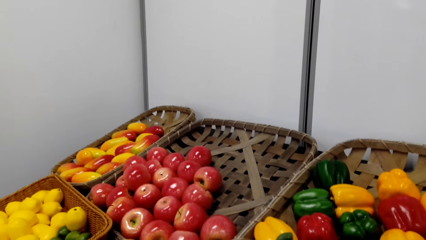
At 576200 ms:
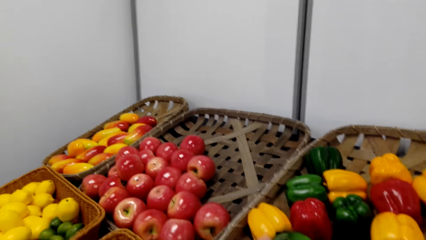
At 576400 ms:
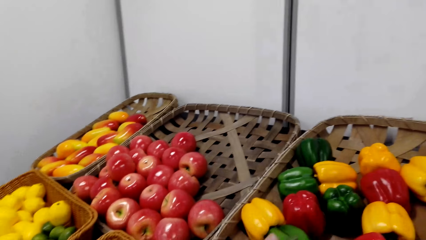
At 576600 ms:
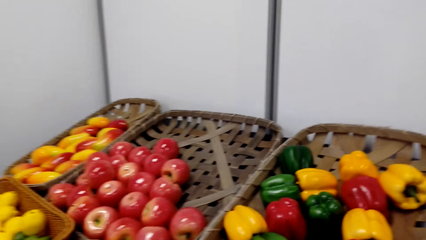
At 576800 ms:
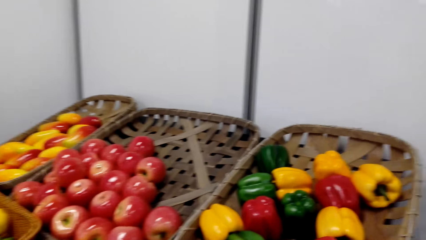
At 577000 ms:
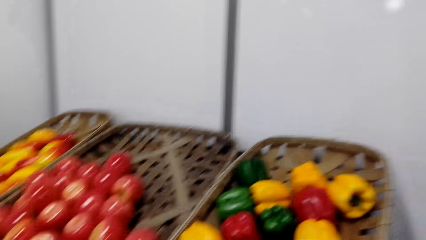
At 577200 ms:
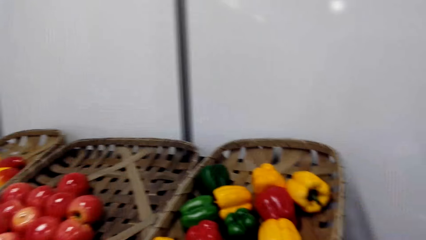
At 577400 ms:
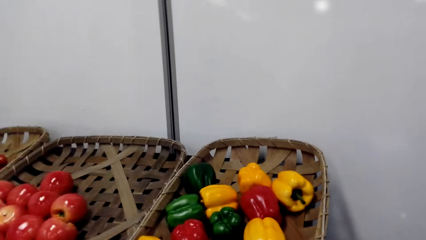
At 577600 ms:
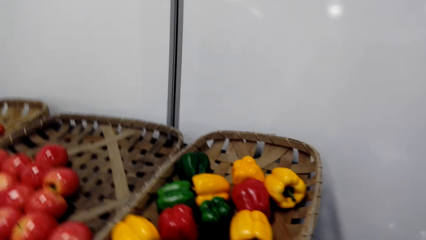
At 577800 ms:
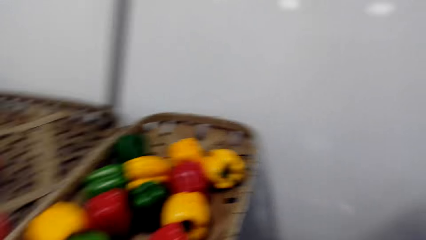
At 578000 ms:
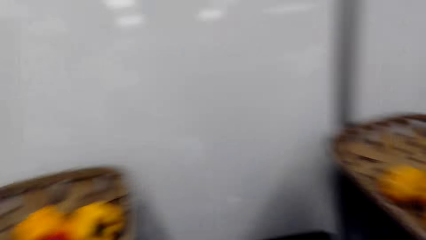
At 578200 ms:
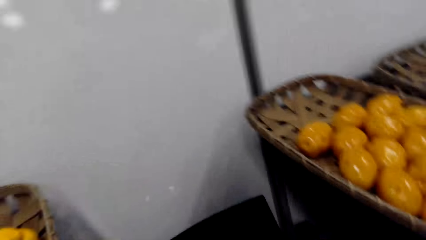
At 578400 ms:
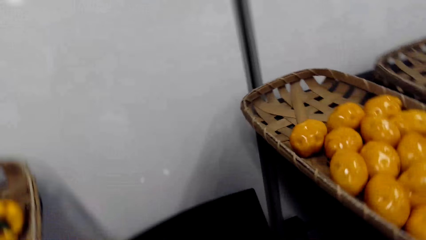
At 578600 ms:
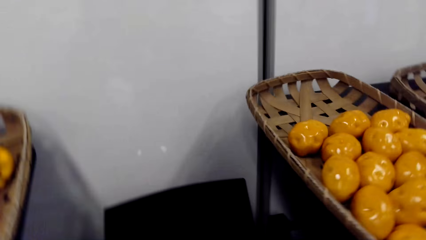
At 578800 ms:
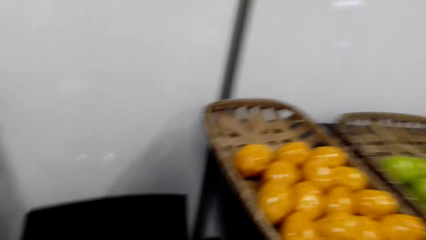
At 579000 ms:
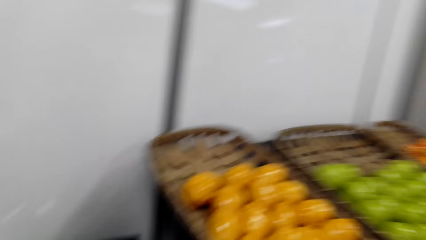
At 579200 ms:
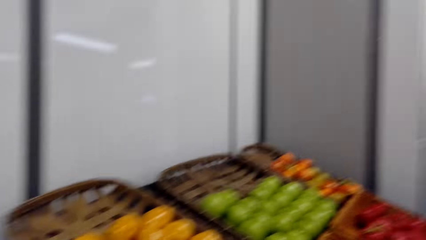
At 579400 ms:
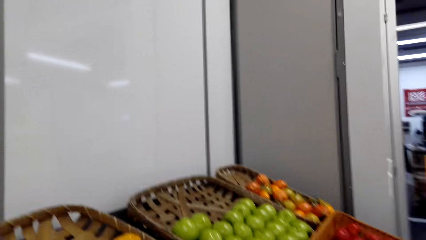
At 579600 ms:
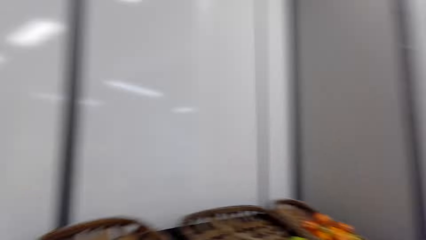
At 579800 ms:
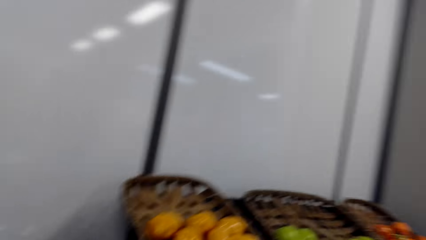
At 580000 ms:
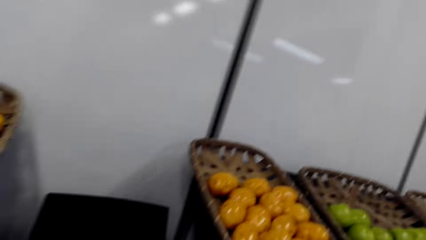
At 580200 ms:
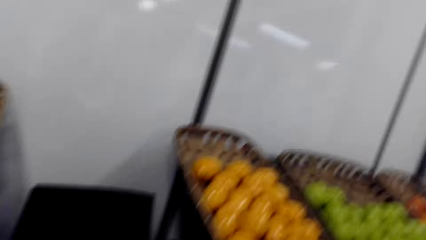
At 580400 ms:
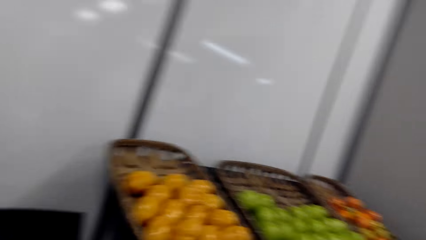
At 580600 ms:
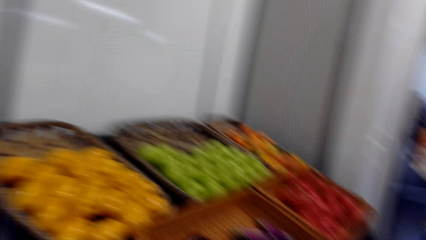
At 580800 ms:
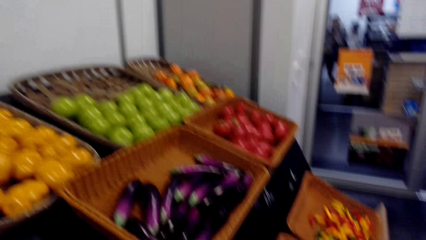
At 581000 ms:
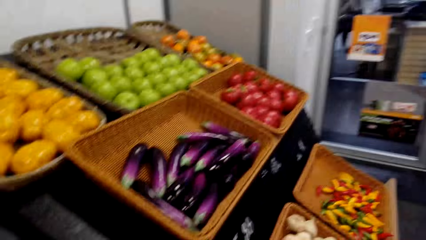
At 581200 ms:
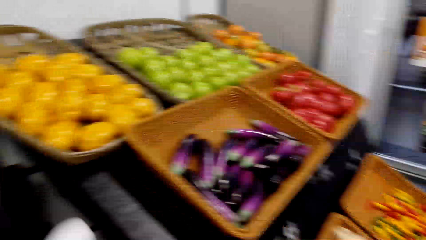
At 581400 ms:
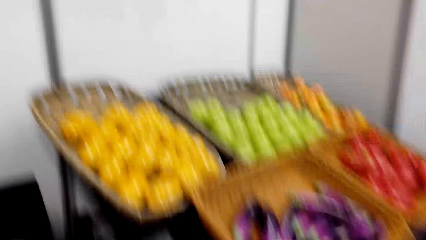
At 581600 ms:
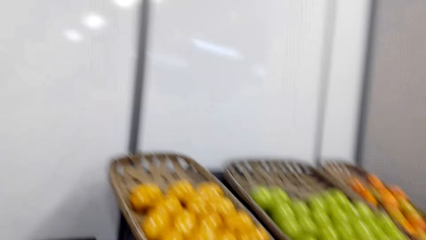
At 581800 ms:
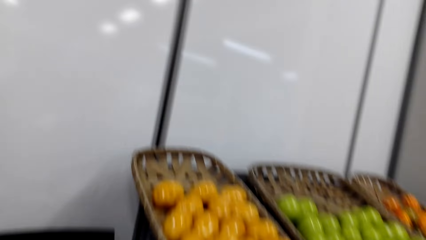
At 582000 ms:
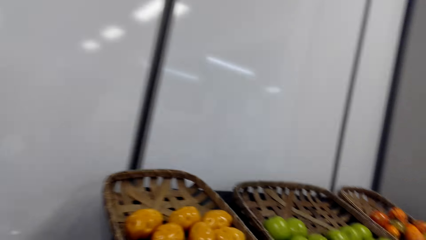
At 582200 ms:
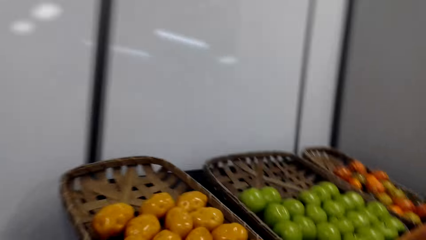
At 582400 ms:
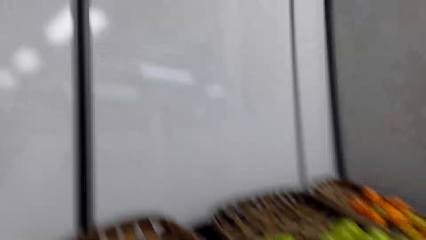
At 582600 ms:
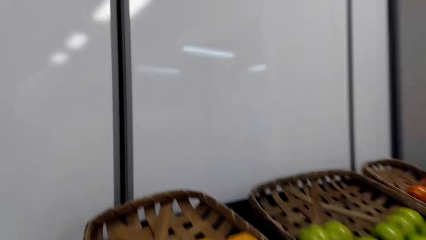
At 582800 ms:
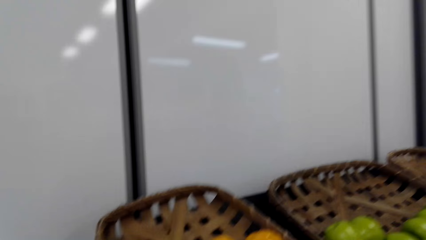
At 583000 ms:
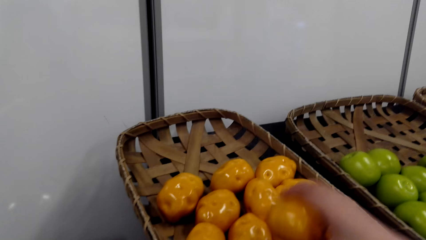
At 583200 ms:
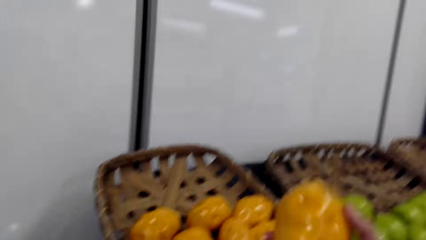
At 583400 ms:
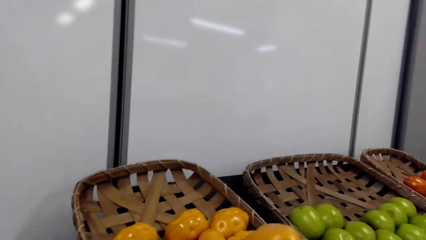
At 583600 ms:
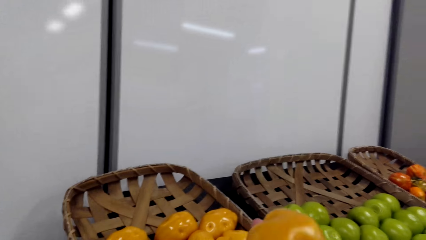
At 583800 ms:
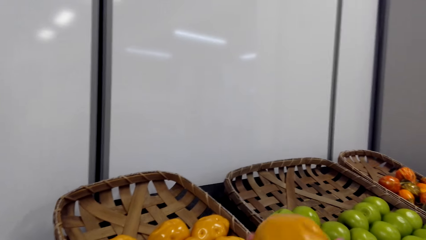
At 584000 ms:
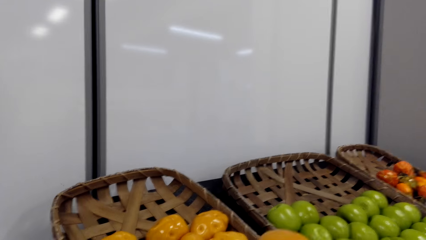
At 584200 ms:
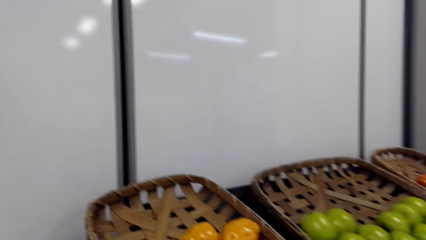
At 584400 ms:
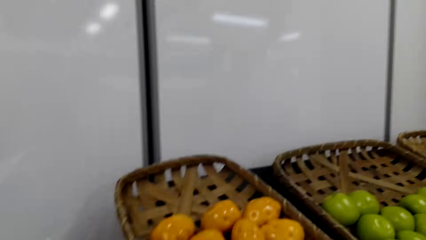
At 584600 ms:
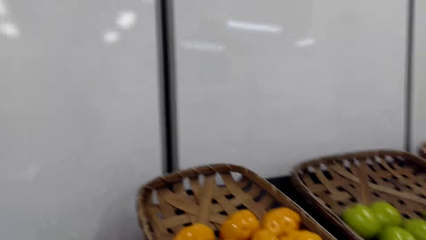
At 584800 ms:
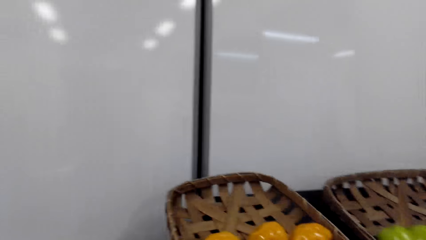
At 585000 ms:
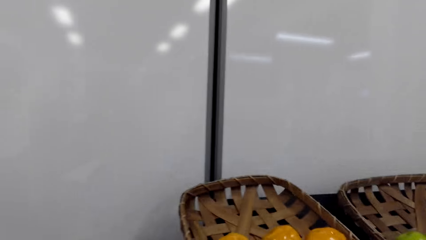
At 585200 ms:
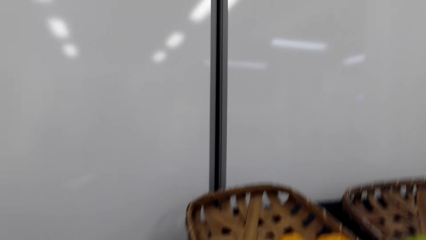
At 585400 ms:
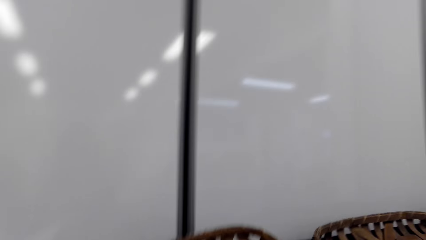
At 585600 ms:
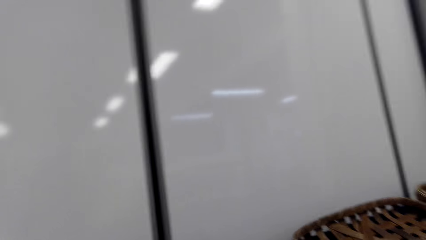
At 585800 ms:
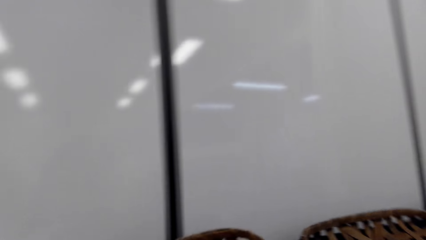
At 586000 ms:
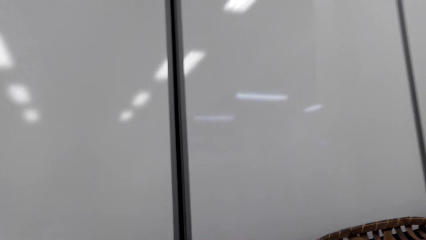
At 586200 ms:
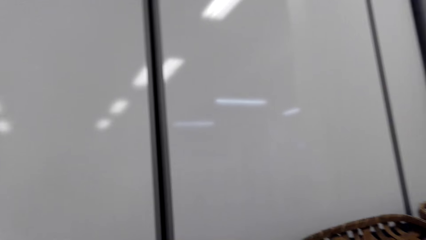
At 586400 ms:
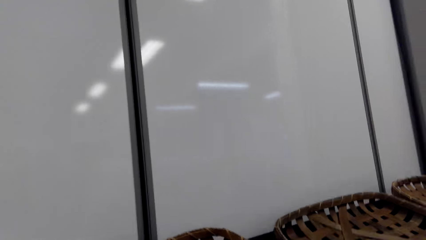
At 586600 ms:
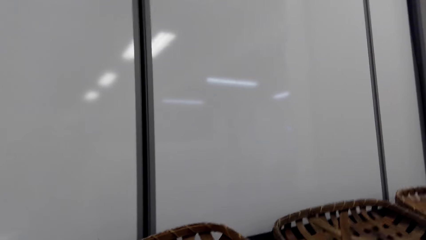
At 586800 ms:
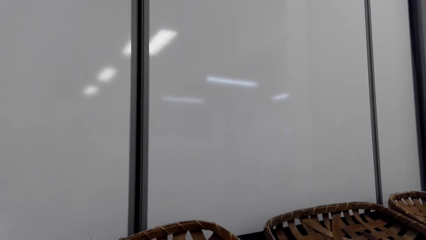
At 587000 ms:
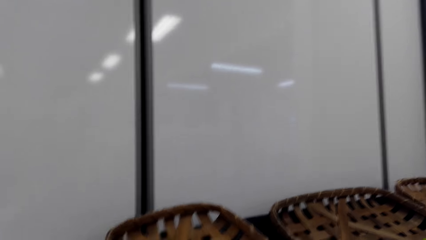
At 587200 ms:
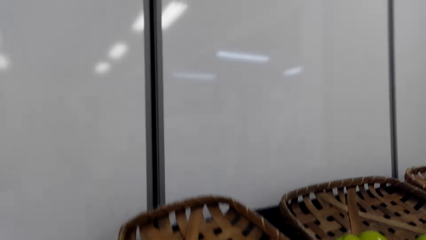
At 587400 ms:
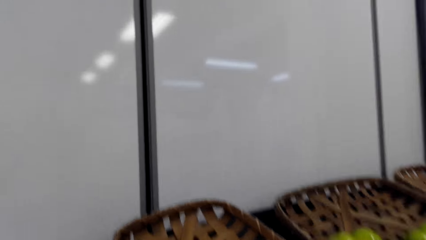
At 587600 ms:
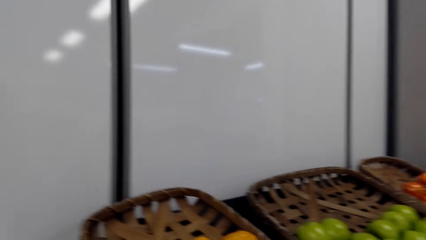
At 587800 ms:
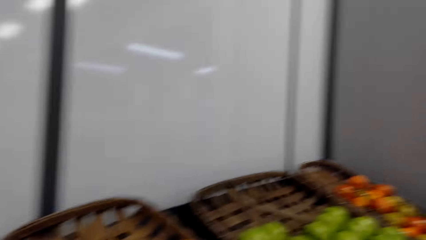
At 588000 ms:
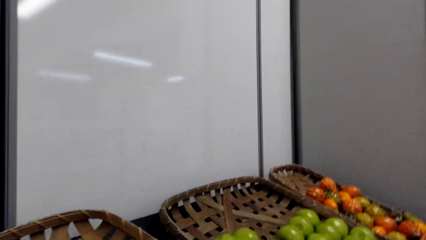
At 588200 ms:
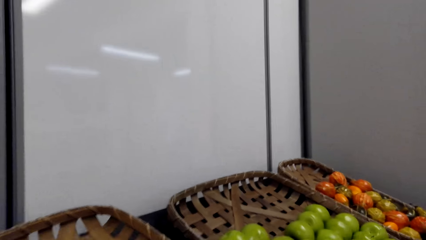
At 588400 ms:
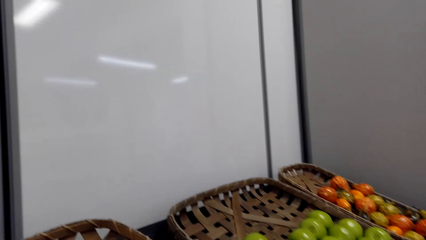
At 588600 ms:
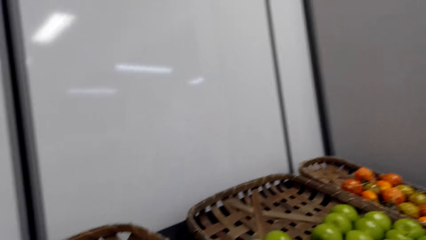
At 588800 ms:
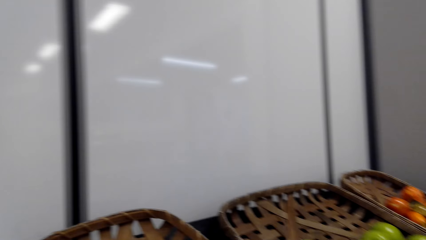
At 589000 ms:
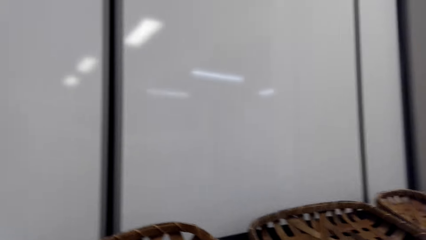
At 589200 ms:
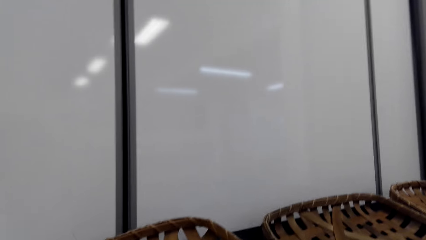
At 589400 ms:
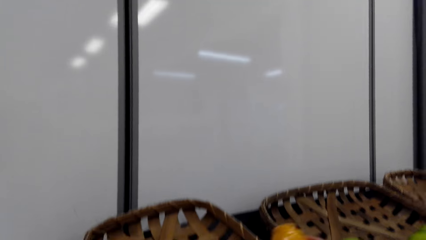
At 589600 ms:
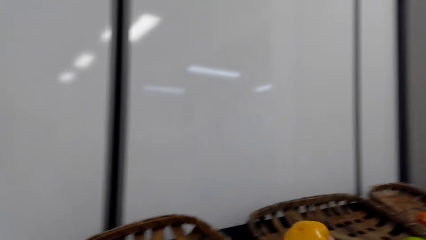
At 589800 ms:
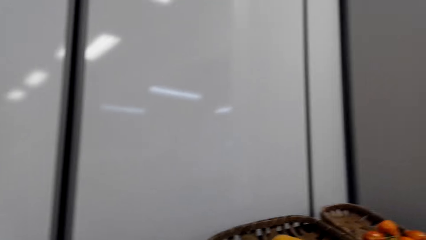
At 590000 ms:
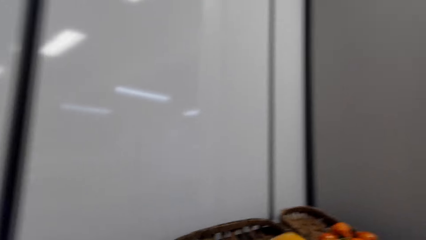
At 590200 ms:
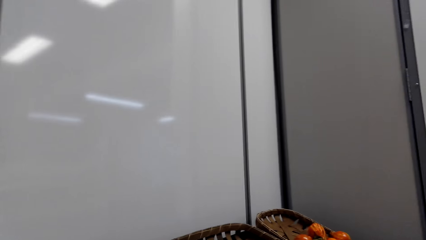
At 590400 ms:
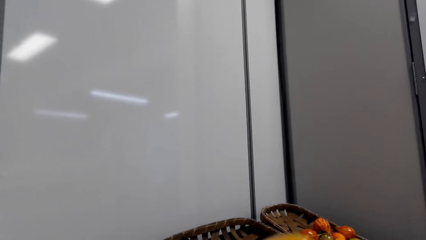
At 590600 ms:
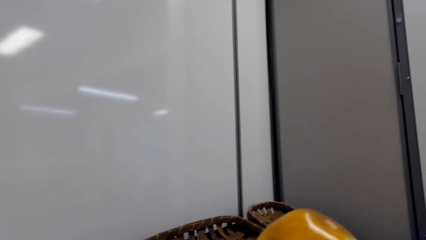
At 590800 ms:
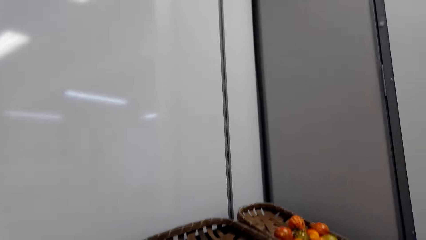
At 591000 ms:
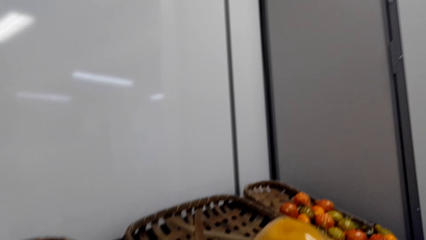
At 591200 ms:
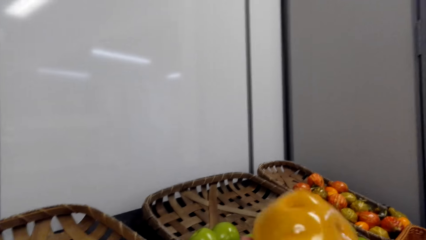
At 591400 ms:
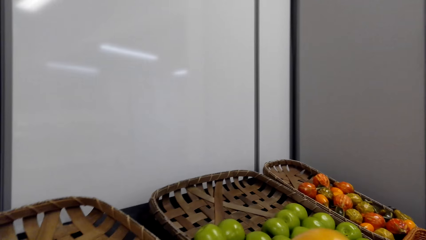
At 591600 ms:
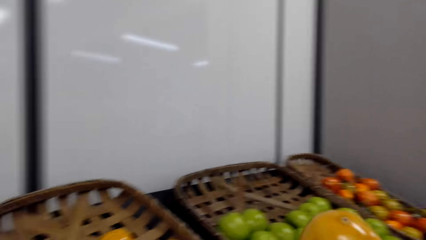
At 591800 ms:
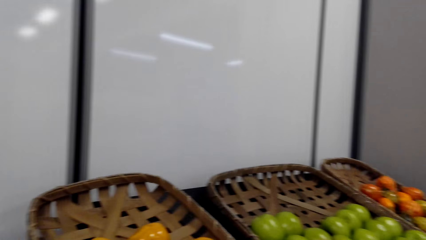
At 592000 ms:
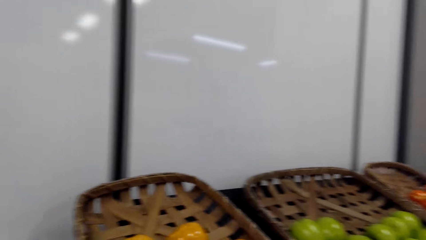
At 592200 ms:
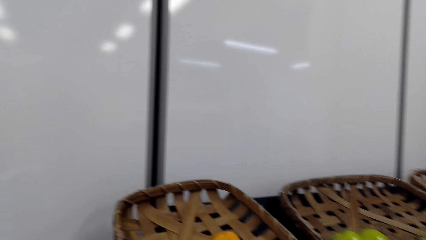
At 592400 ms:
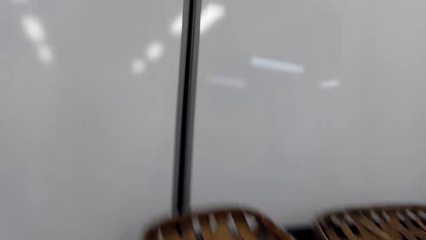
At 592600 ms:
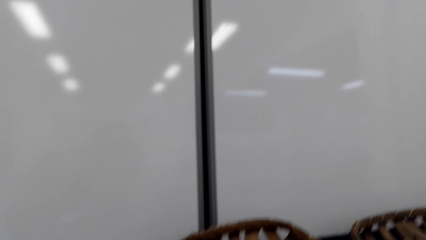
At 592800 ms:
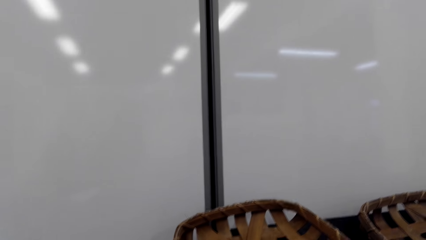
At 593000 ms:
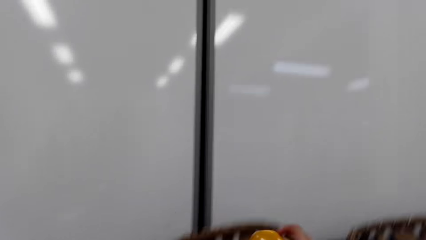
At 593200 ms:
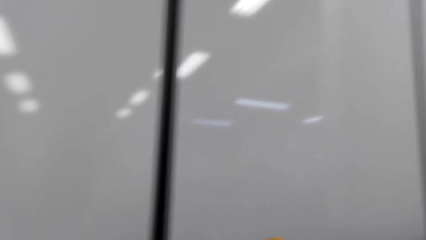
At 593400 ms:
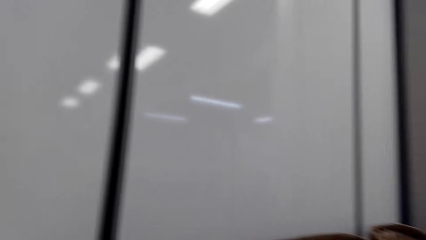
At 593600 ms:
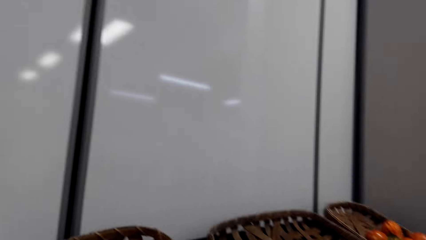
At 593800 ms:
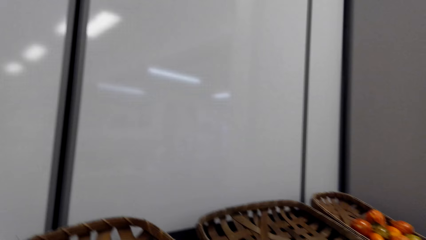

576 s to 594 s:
The camera wearer touches a fruit. They pick a bell pepper. They look around a grocery store. They walk around the grocery store. They look around the grocery store. They pick a fruit. They look around the grocery store. They move around the grocery store. They hold a fruit.
